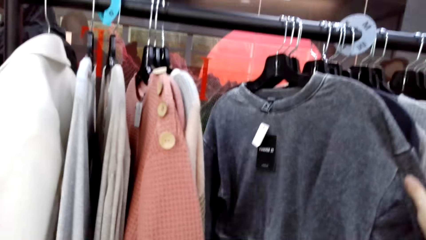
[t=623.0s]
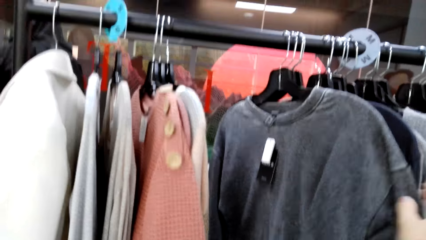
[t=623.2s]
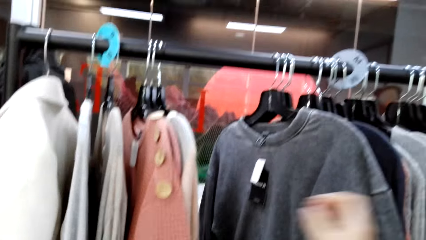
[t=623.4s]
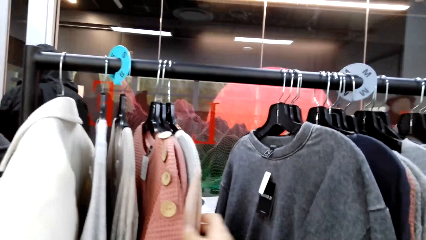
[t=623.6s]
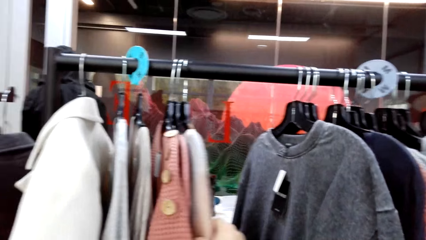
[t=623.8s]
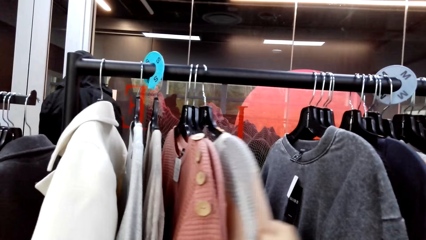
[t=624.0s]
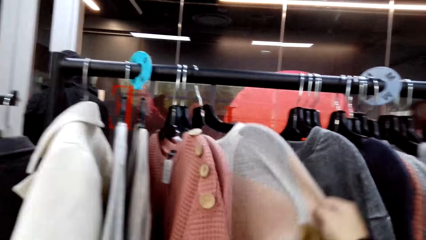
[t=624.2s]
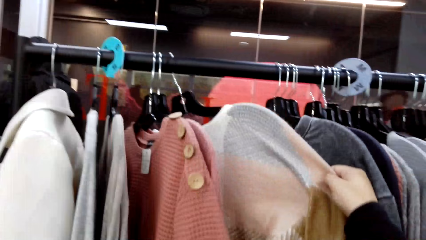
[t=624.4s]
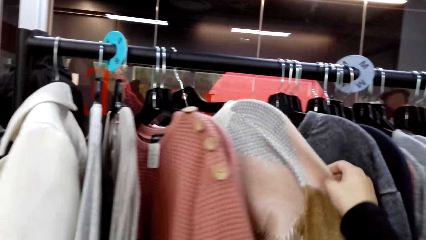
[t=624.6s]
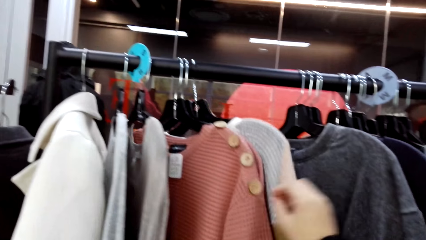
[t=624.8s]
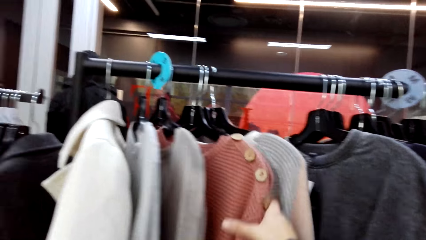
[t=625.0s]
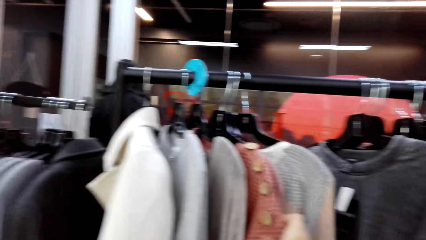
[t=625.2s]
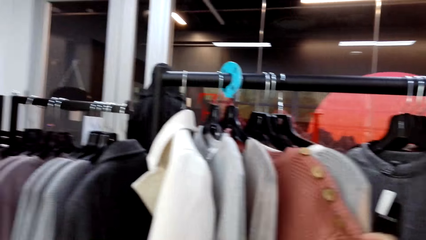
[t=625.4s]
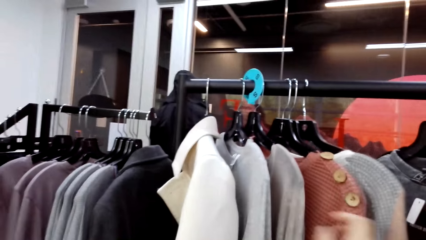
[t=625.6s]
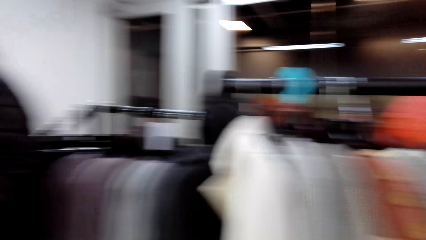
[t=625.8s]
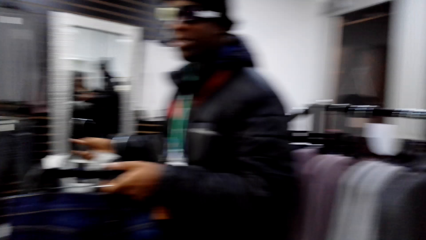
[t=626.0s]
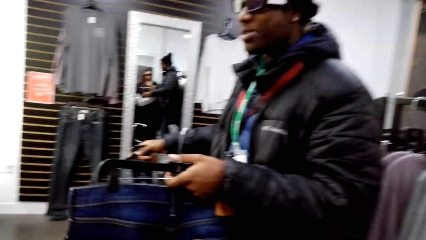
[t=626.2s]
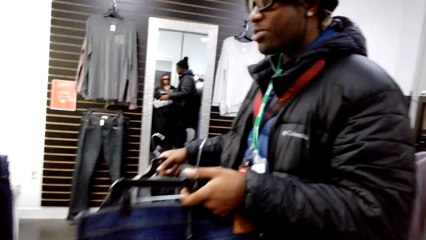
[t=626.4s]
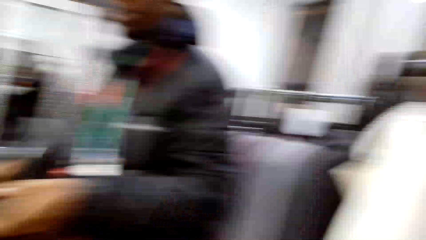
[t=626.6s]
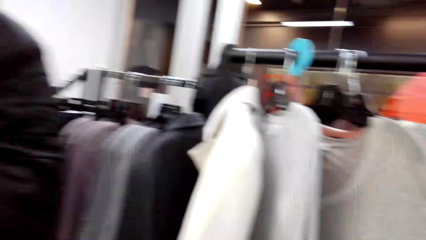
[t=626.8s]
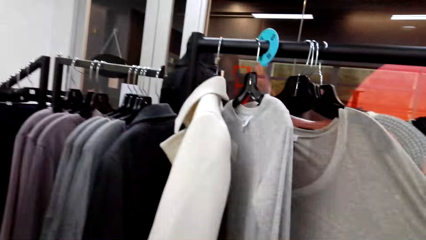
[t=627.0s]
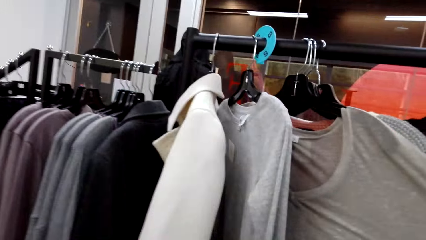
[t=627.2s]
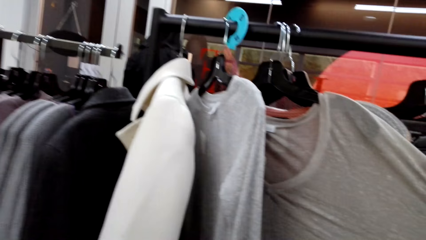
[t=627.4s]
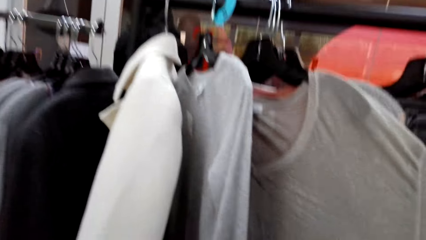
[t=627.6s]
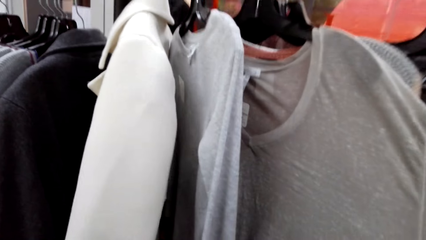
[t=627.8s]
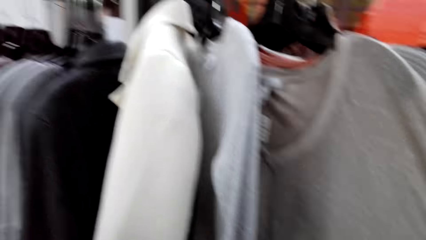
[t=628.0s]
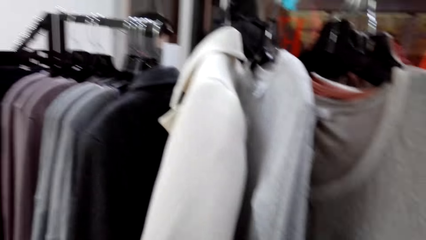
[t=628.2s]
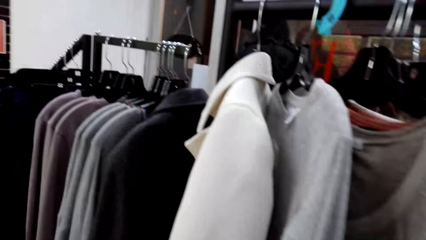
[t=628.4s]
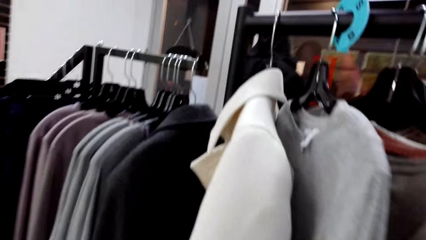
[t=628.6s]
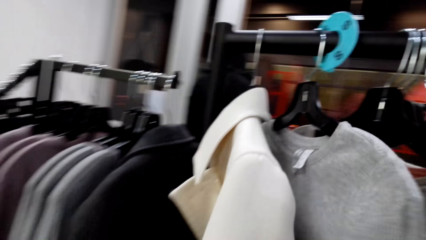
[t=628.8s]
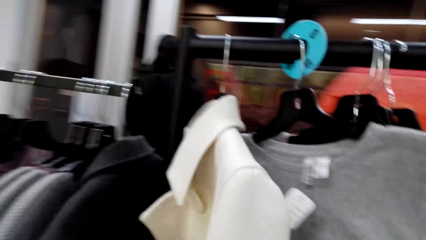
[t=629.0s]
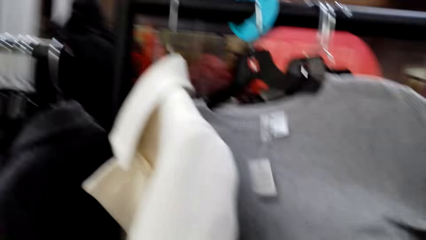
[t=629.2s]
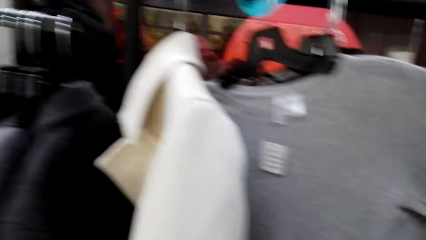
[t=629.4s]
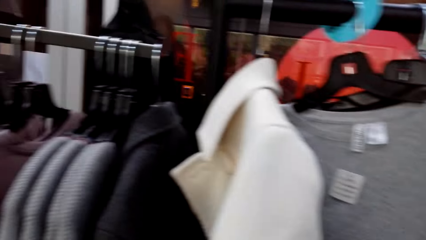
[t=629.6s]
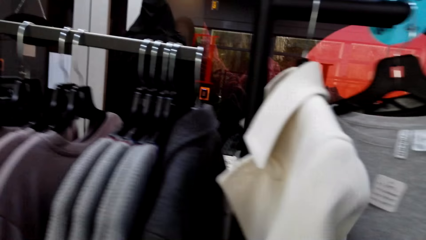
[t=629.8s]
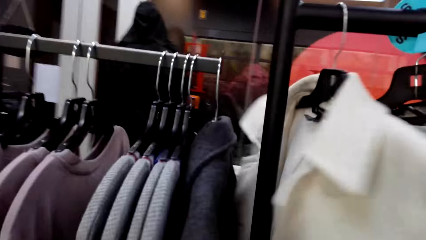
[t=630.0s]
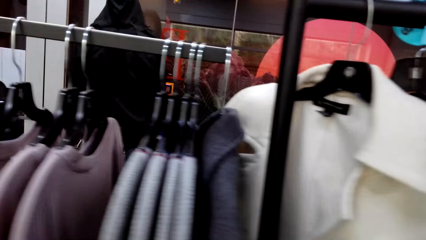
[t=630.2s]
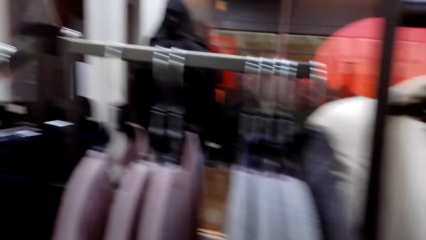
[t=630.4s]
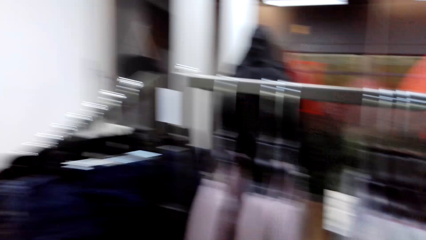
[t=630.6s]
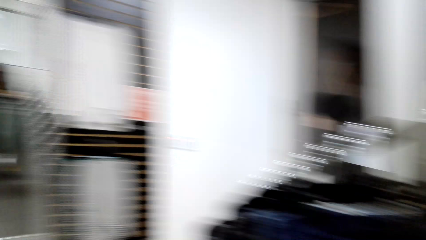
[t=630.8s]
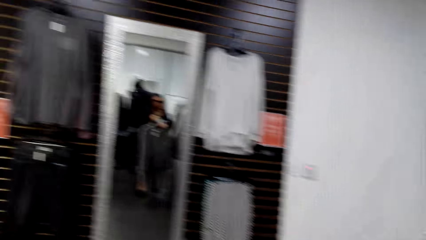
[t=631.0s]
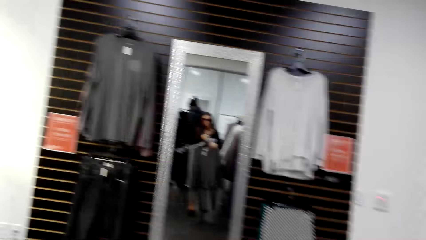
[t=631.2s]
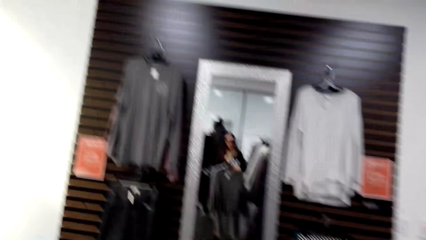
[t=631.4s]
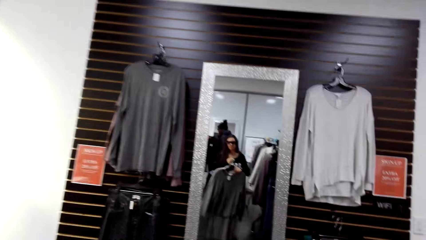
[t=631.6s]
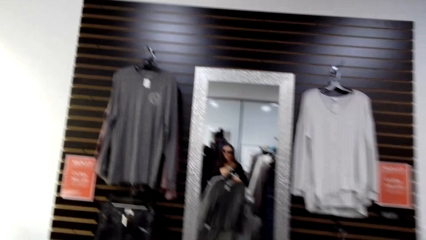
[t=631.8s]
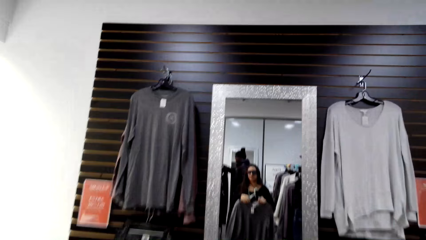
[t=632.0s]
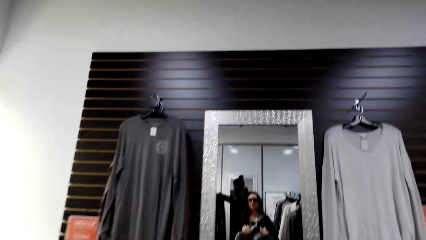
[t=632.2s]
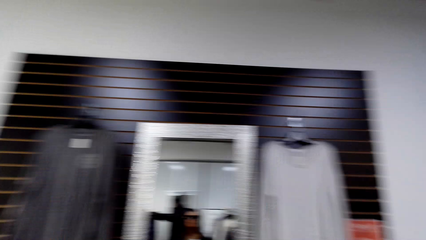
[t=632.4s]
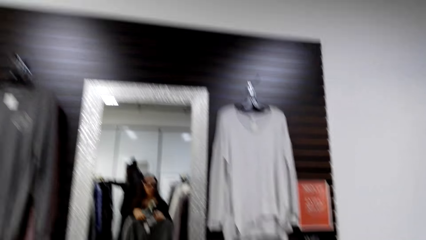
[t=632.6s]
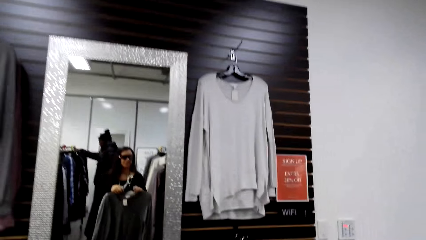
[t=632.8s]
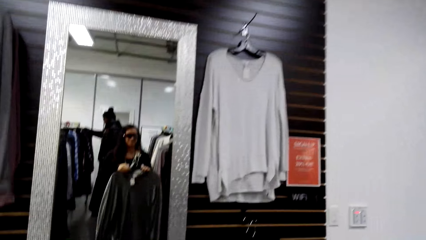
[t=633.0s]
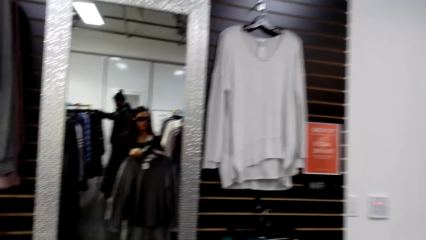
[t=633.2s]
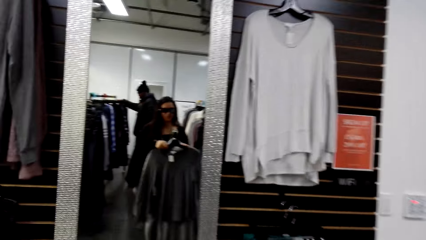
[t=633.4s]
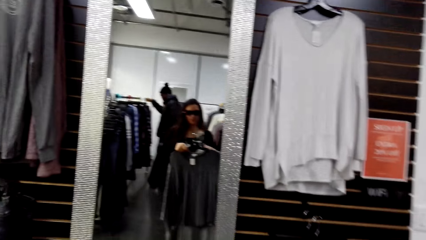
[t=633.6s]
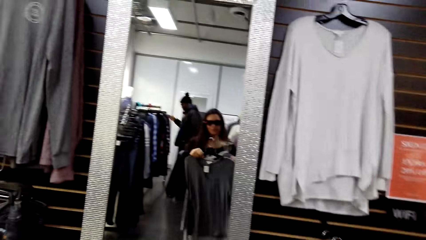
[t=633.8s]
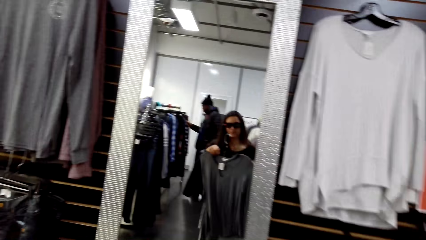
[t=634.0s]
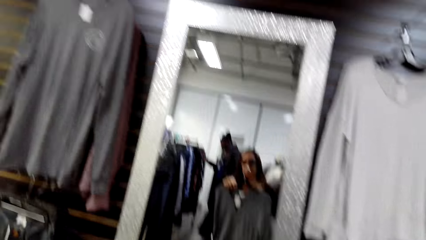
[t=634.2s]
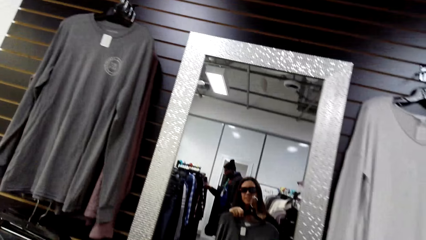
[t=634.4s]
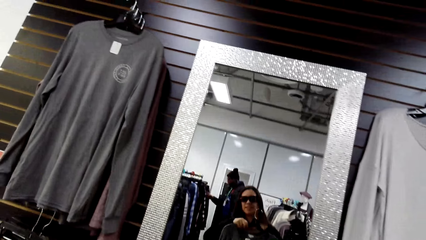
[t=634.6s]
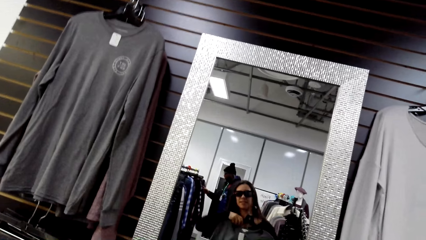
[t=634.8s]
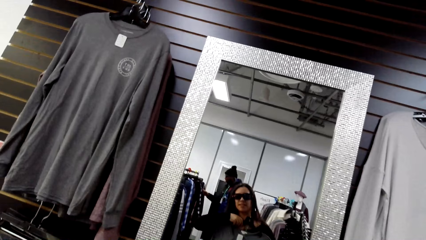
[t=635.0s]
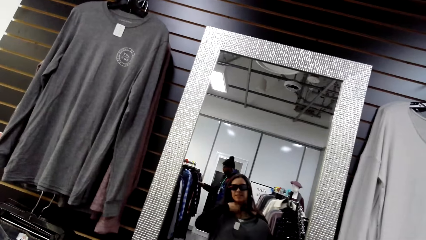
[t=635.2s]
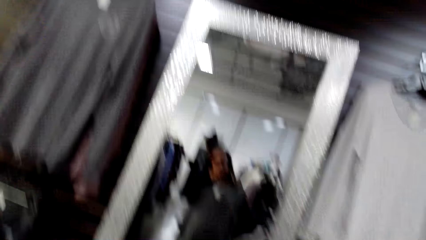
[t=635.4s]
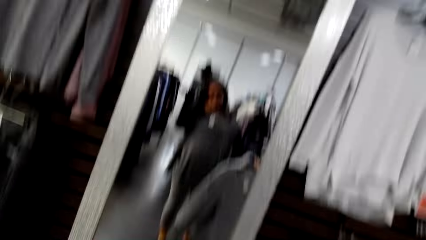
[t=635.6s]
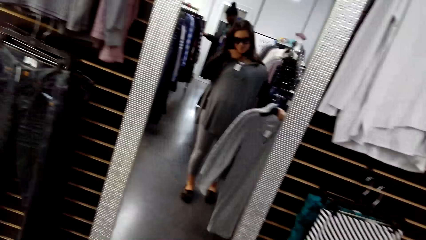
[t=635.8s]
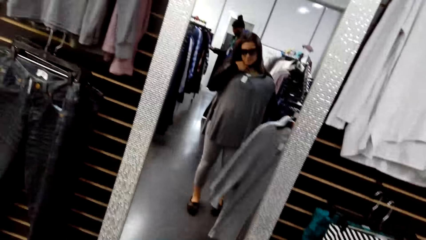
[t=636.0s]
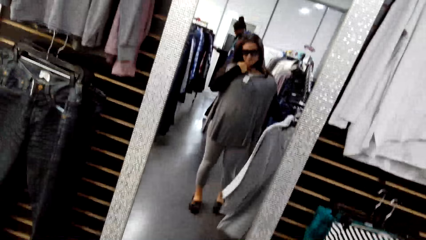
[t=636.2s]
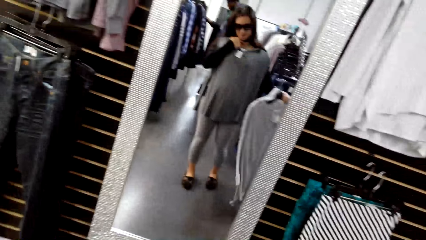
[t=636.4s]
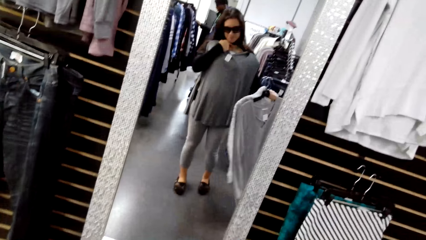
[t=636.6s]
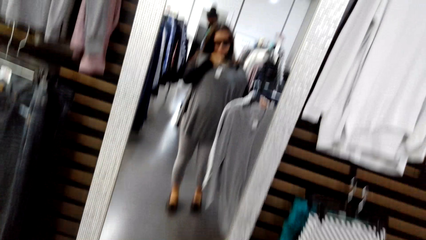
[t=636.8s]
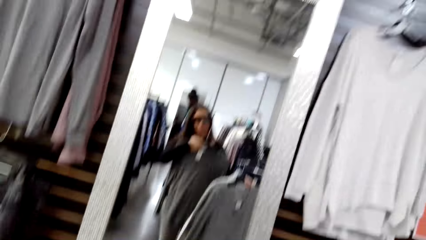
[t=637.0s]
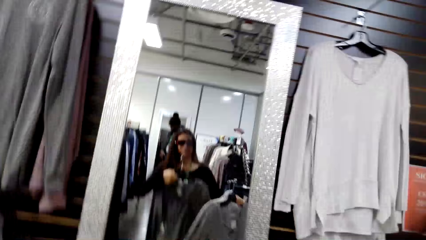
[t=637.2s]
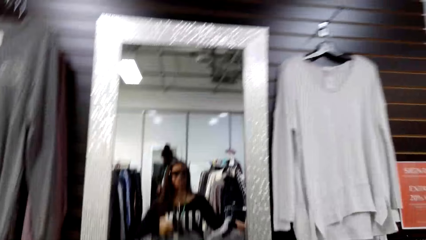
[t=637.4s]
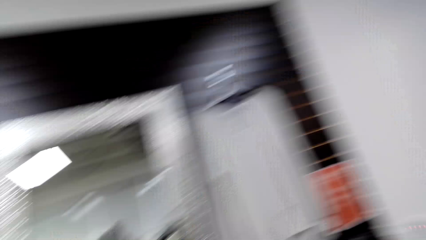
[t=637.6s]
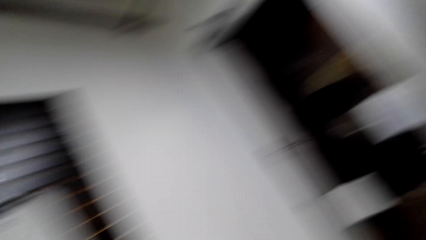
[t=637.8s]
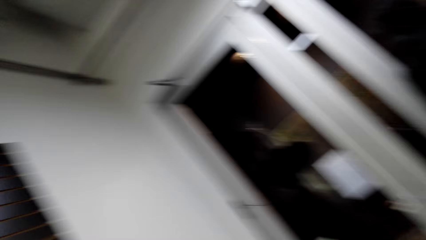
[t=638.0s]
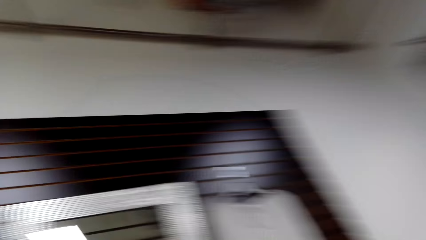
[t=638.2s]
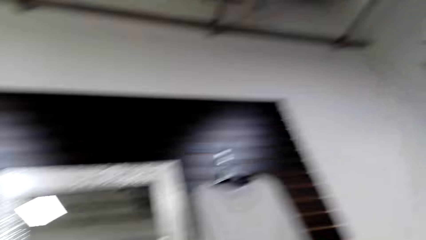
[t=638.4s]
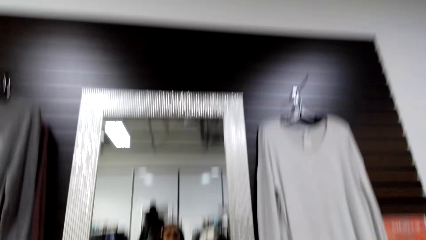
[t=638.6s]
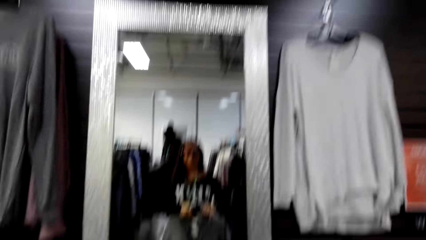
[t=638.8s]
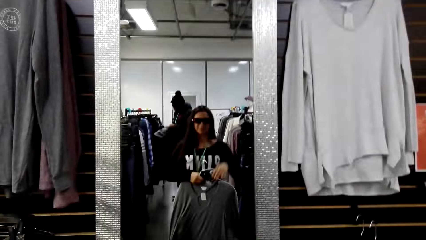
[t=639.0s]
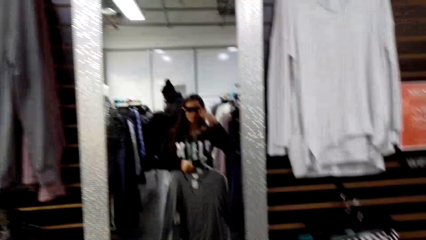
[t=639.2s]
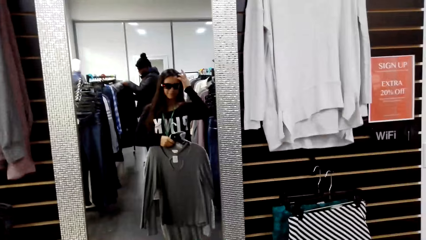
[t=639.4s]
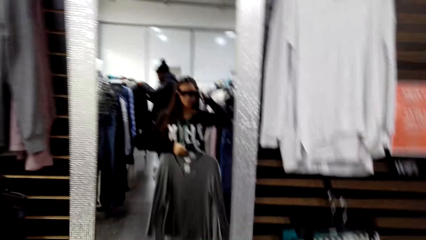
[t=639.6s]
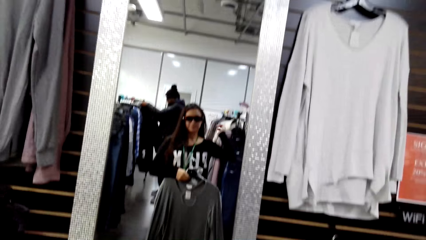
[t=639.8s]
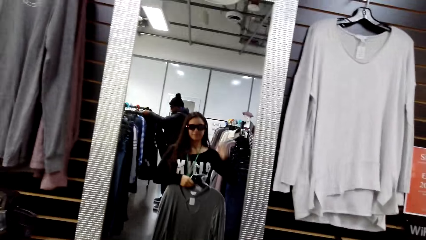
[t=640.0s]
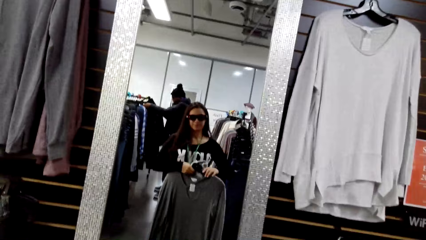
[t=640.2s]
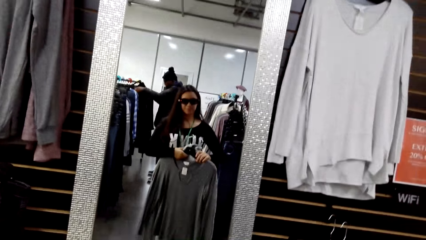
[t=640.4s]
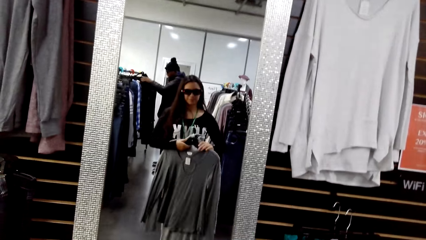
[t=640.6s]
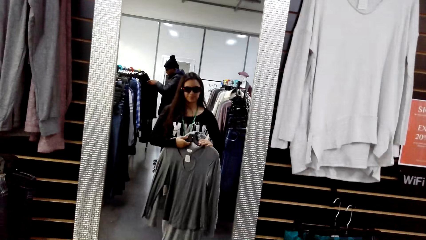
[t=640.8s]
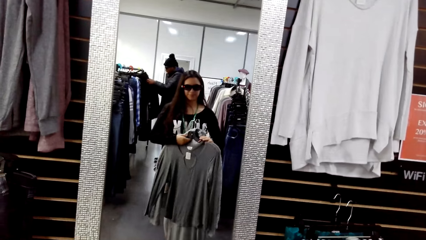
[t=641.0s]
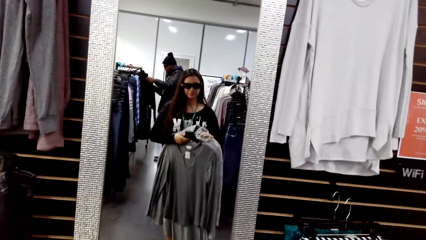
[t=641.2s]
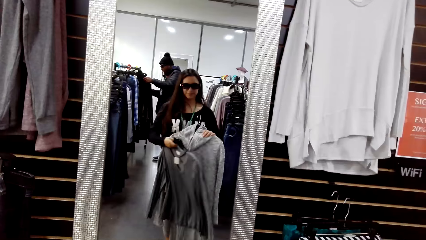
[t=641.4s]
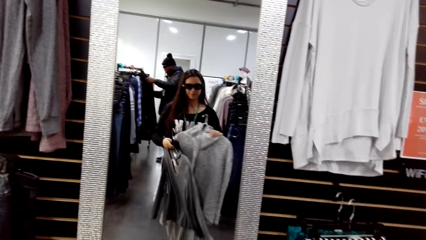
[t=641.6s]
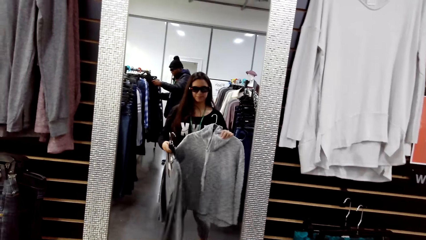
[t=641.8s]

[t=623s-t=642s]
The camera wearer moves a hanger on the hanging line. She inspects a sweater on the hanging line. She looks at a person. She inspects a sweater on the hanging line. She looks around the hanging line. She walks towards the mirror. She looks at herself in the mirror. She fits a sweater. She looks around the boutique. She makes her hair. She holds the t-shirt with both hands.
